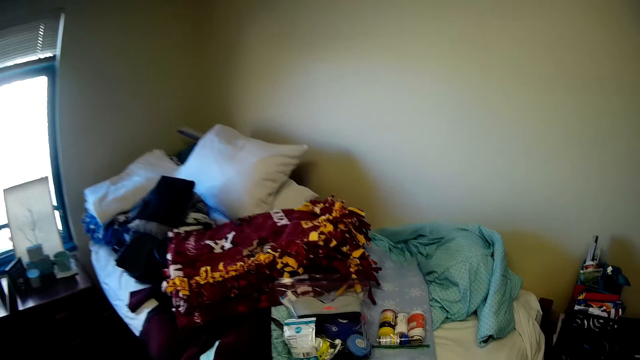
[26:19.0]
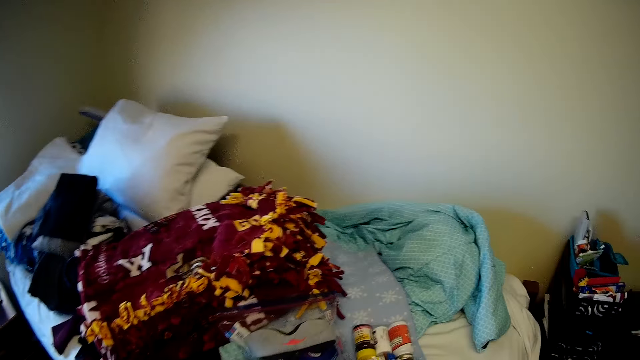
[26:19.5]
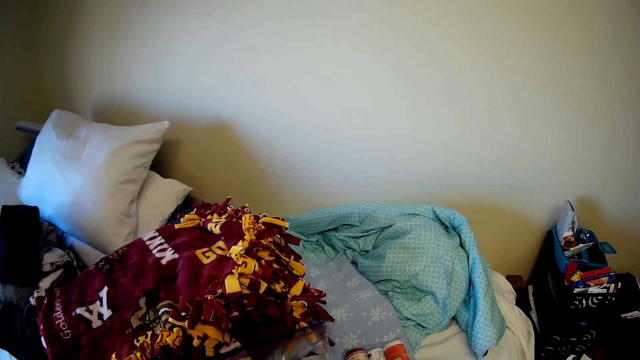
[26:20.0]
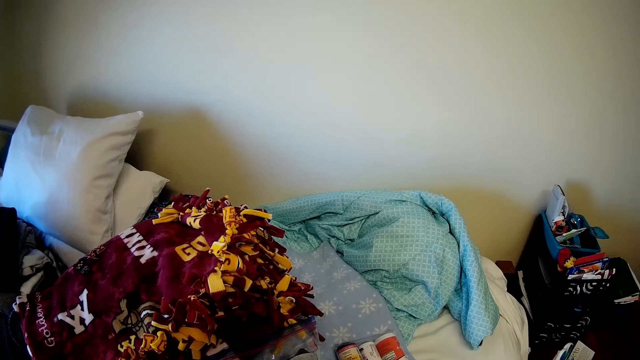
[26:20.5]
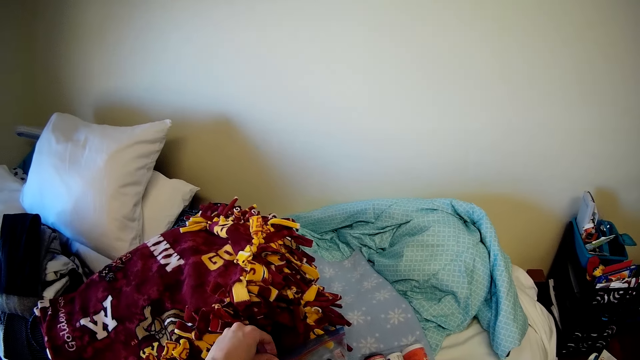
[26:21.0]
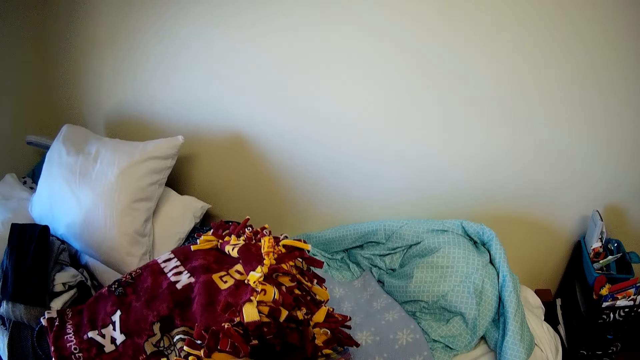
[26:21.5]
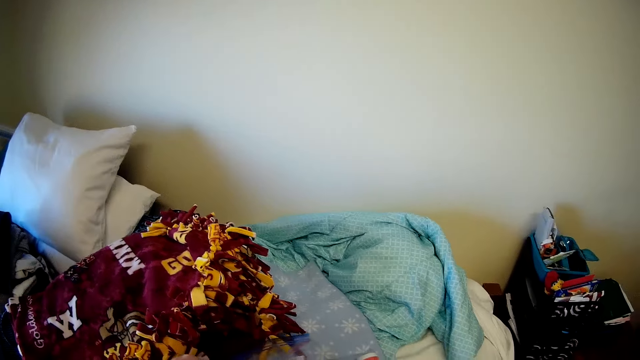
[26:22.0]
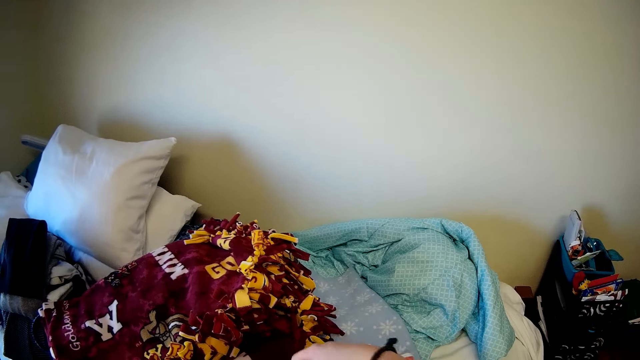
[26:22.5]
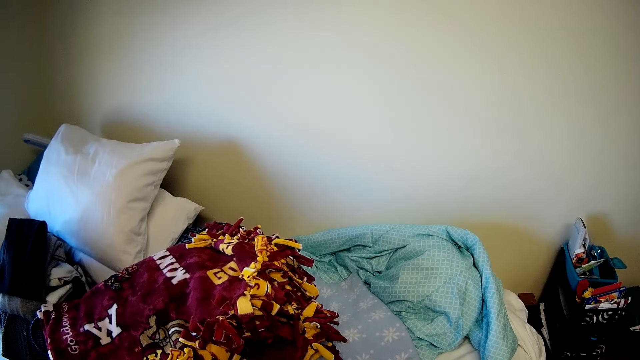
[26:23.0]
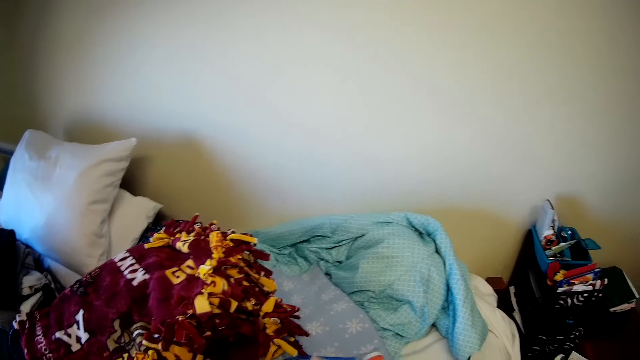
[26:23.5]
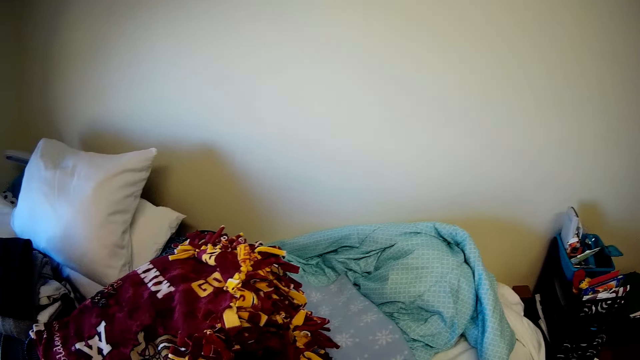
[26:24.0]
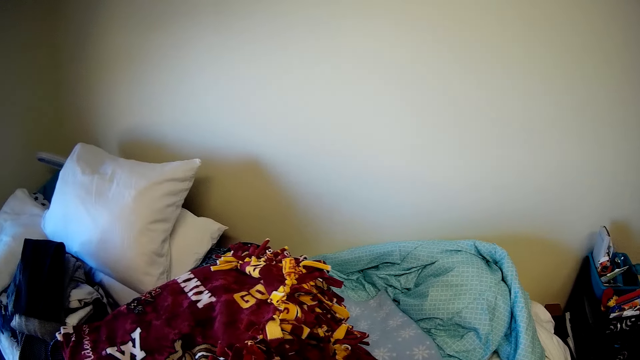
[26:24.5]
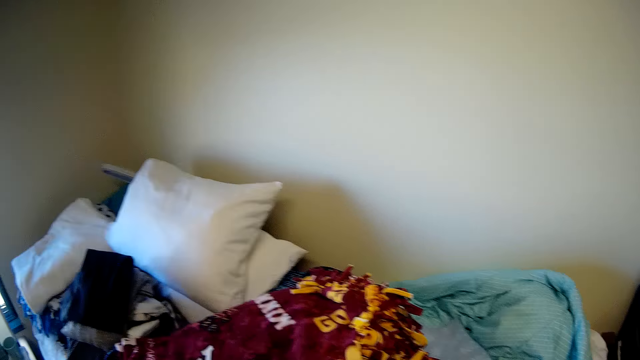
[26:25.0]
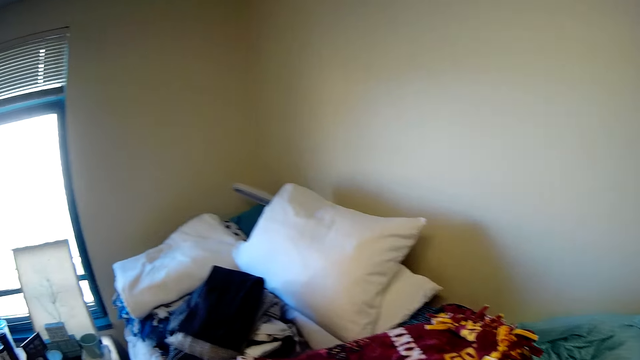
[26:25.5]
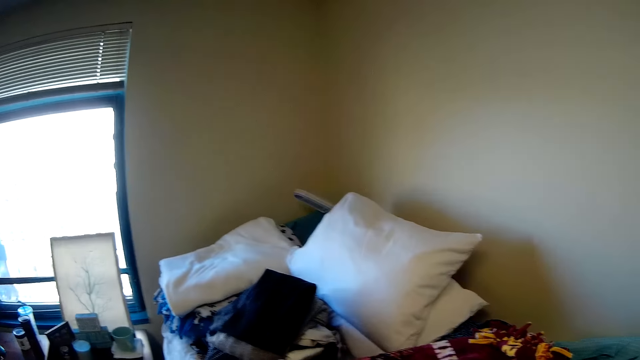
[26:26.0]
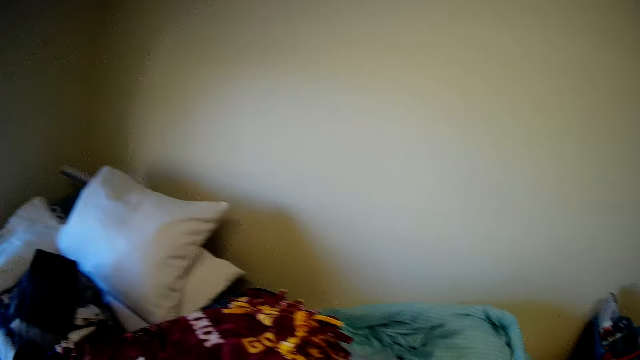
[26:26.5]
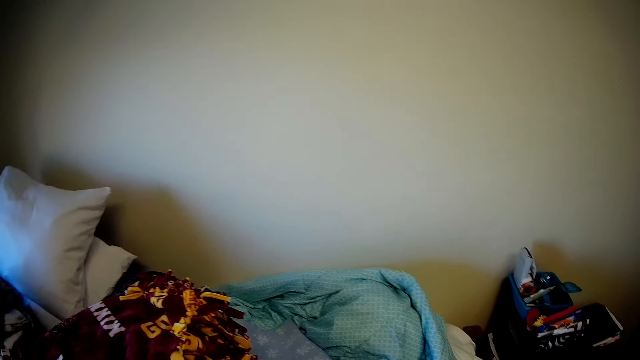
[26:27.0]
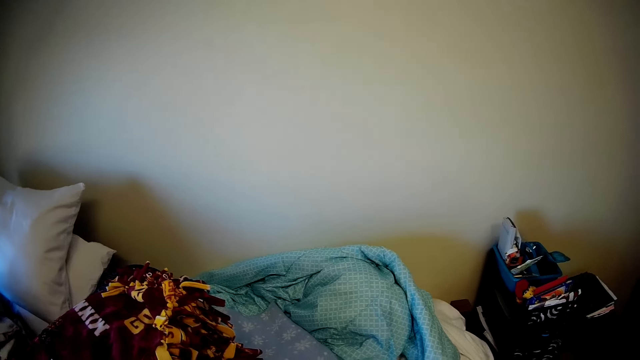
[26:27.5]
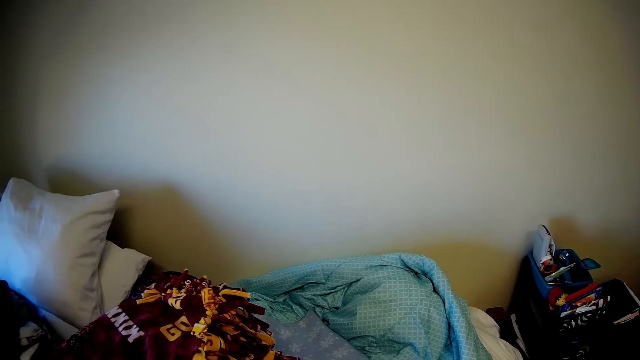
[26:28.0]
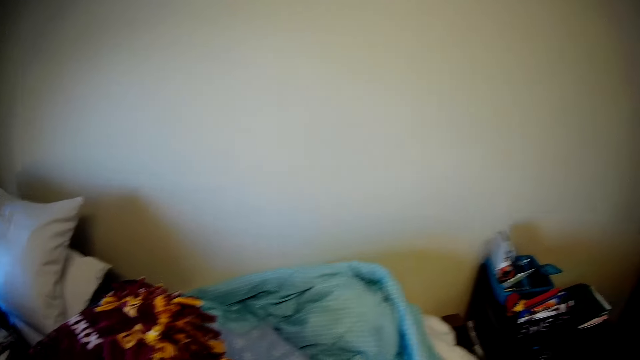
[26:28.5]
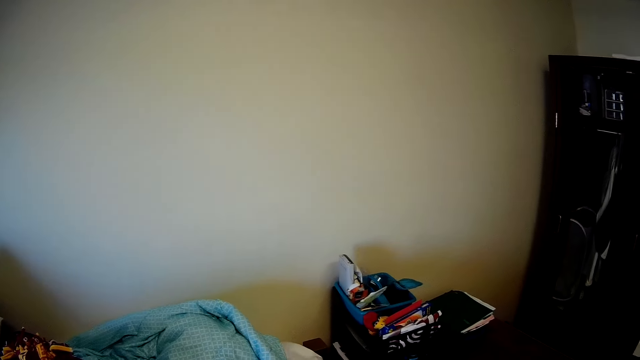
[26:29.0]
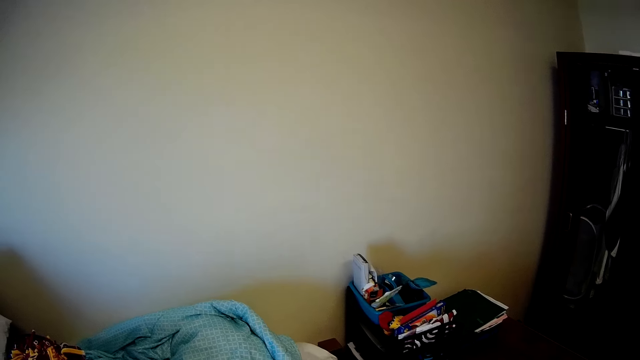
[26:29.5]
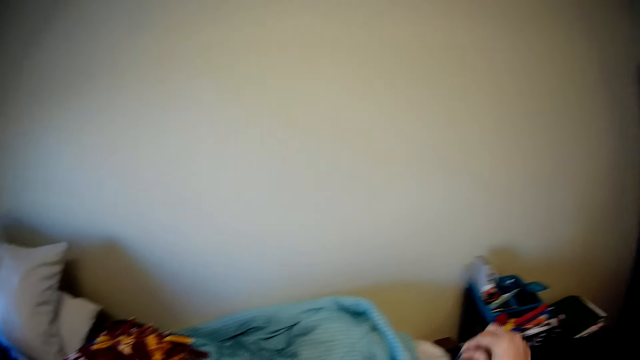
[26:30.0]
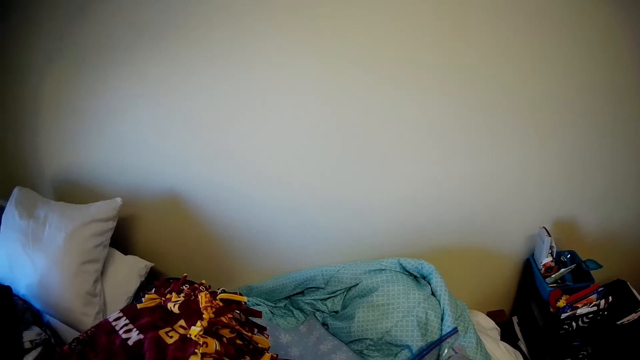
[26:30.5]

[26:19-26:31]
The camera wearer touches something.

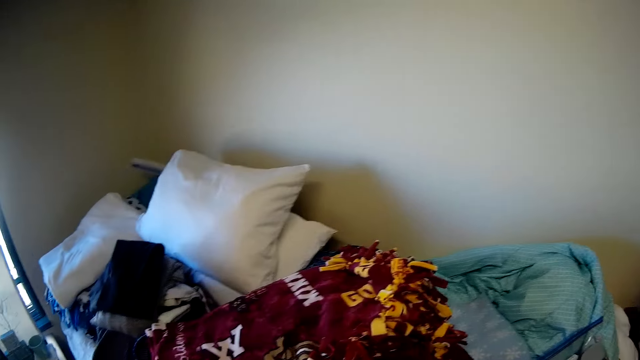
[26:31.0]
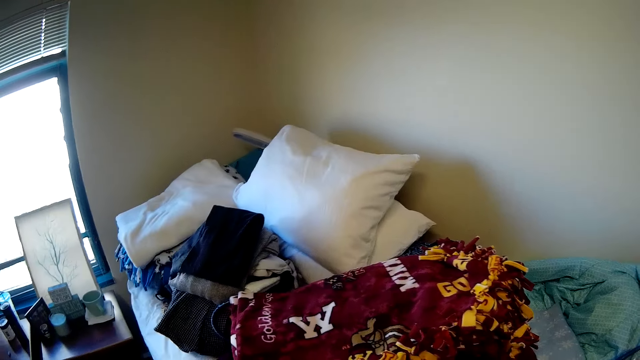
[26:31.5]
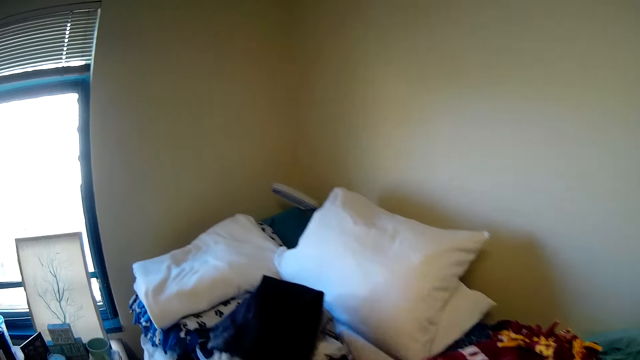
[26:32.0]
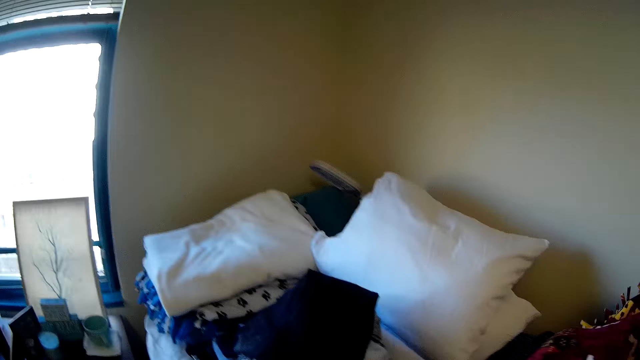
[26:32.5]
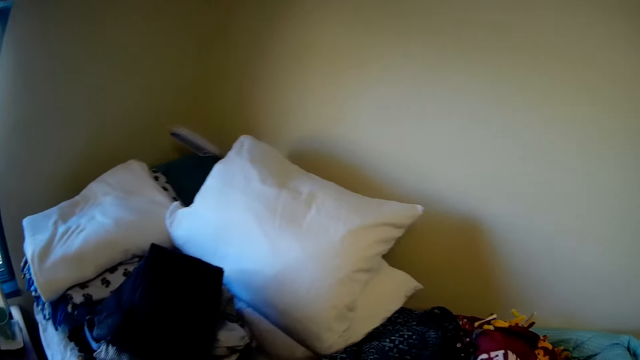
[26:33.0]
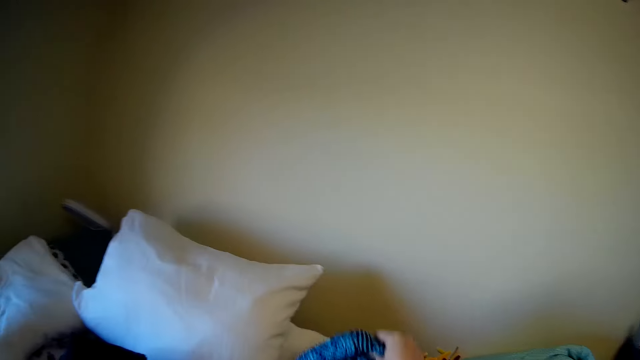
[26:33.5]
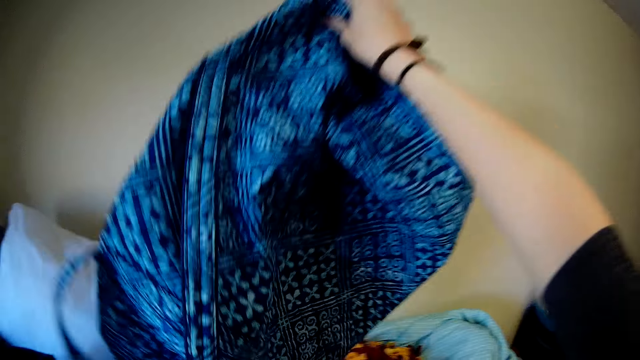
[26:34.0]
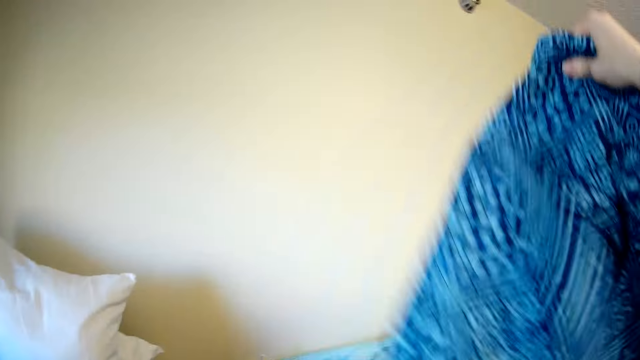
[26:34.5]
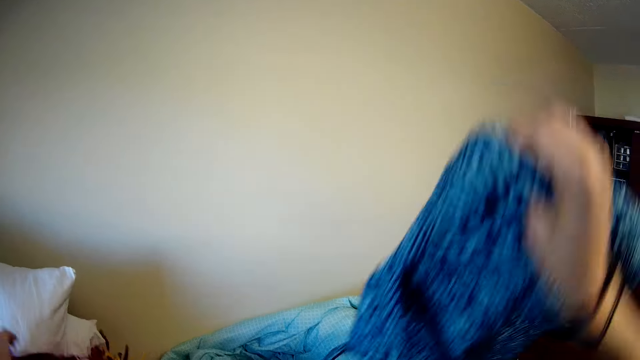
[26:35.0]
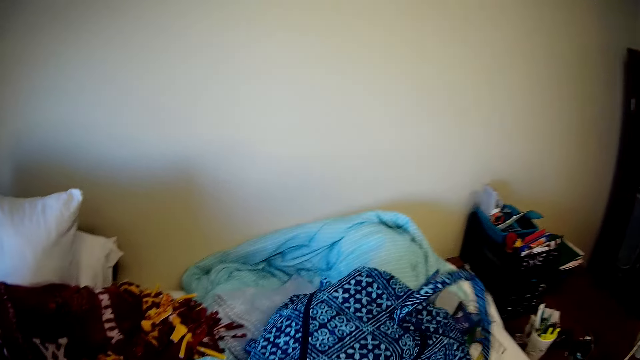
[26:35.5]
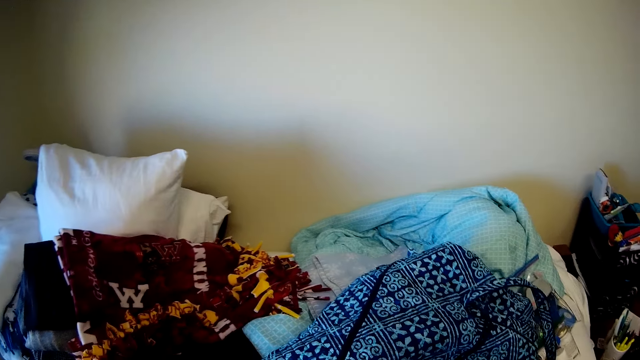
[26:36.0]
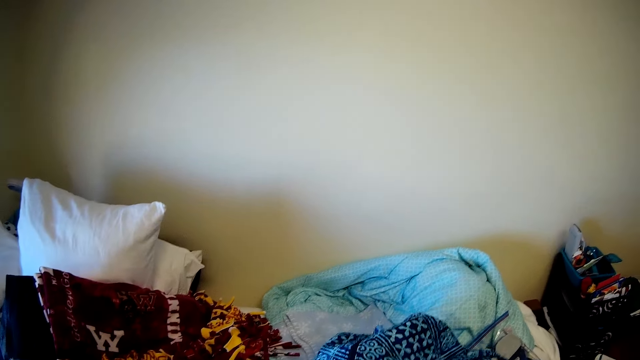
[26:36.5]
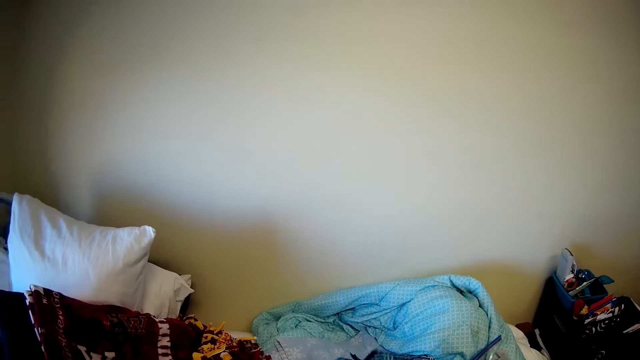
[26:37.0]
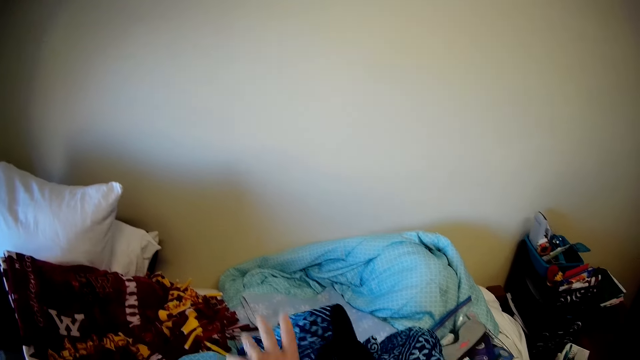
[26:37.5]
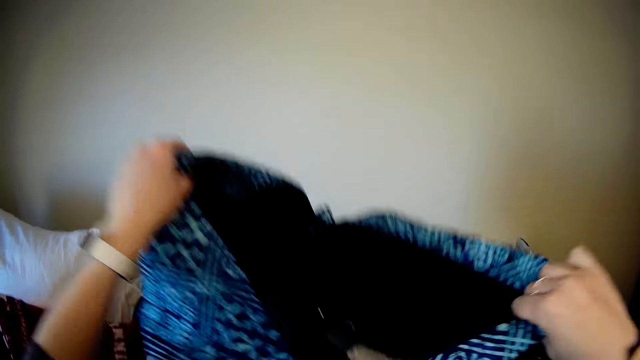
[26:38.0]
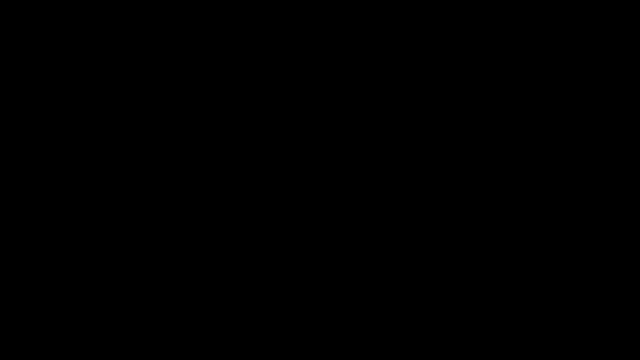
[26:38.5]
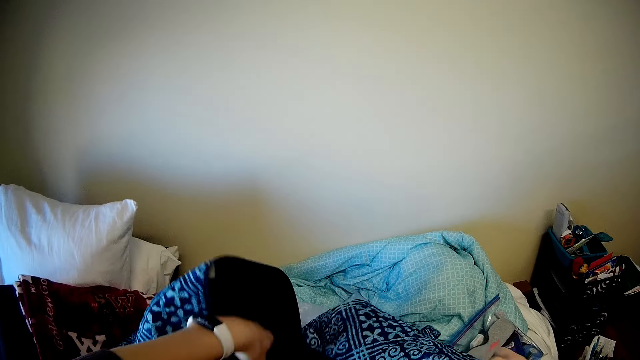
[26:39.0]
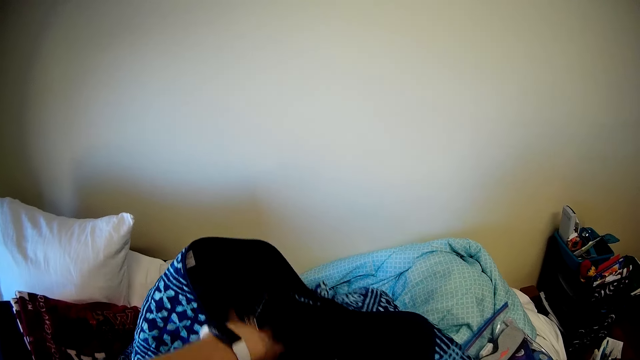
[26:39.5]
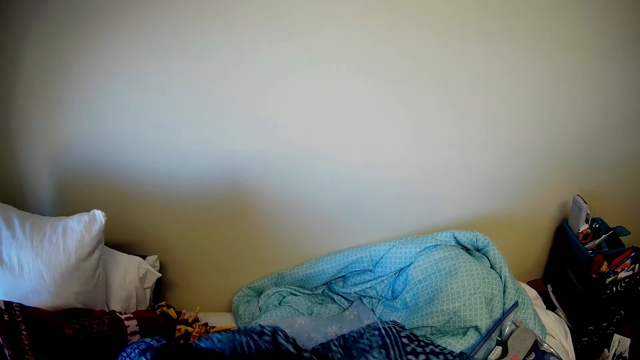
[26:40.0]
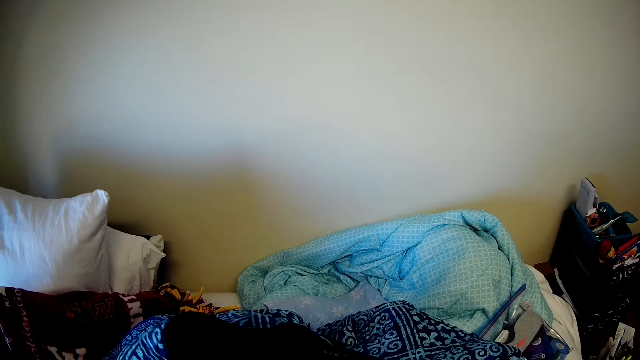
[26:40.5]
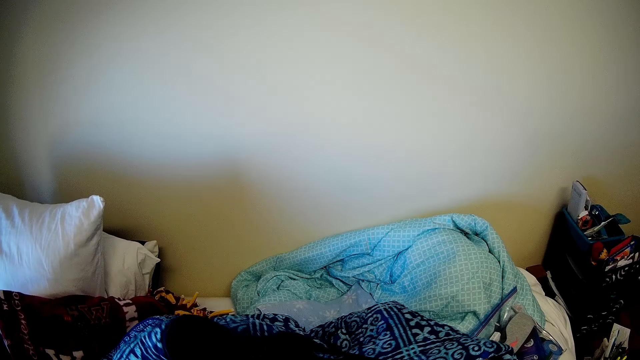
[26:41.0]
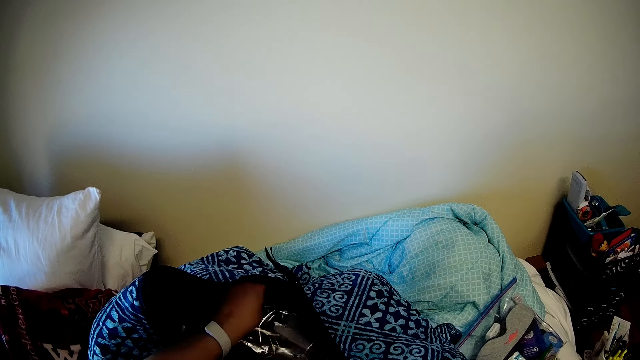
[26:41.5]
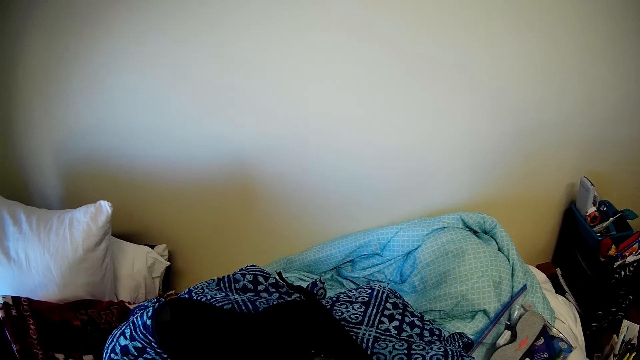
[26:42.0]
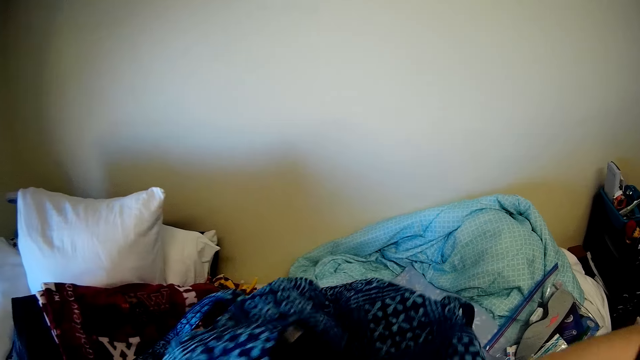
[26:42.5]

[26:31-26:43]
The camera wearer picks up the bag. They drop the bag on the bed. They pick up the bag and open it. They place the bag back on the bed. They touch something.
